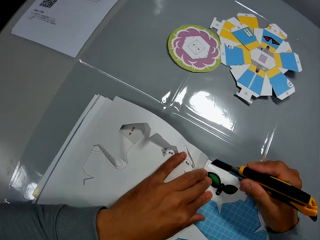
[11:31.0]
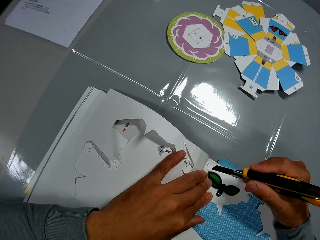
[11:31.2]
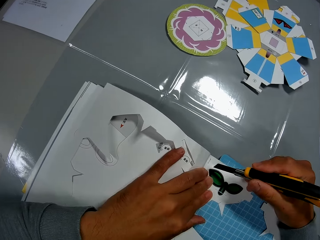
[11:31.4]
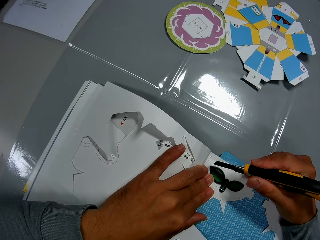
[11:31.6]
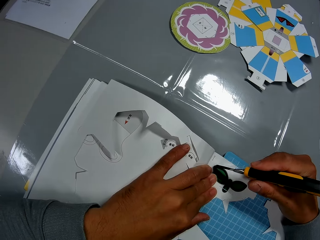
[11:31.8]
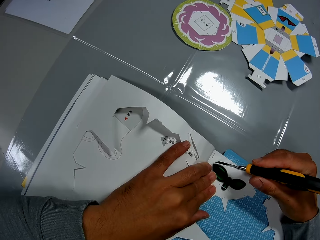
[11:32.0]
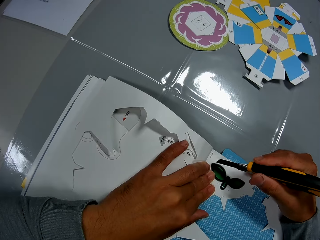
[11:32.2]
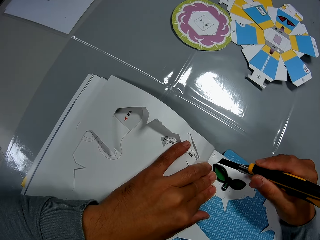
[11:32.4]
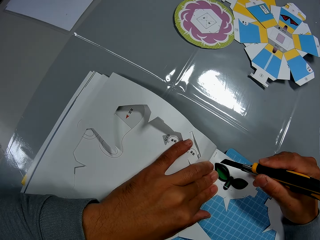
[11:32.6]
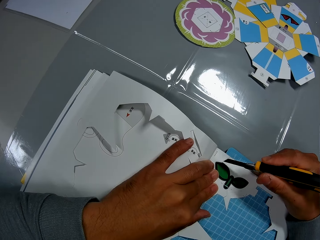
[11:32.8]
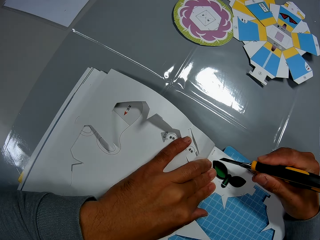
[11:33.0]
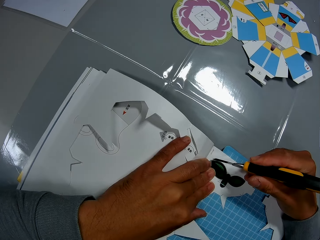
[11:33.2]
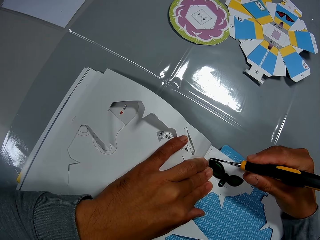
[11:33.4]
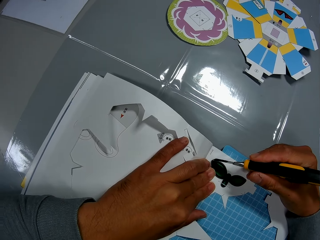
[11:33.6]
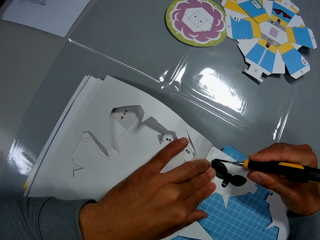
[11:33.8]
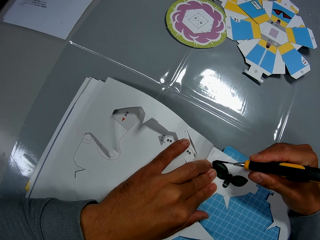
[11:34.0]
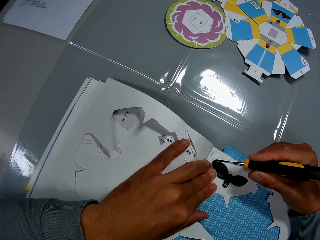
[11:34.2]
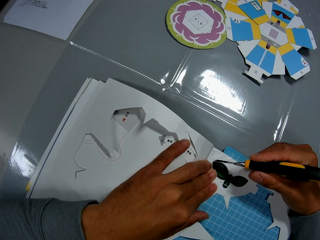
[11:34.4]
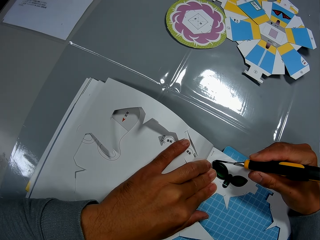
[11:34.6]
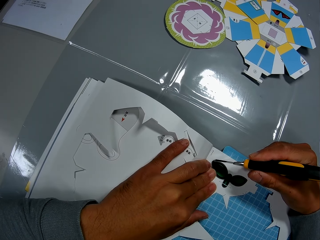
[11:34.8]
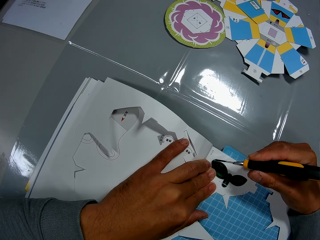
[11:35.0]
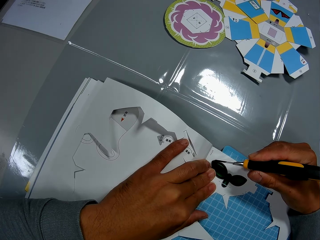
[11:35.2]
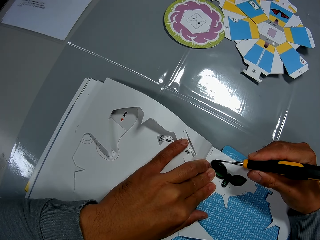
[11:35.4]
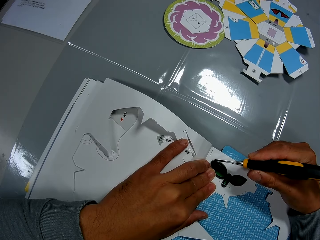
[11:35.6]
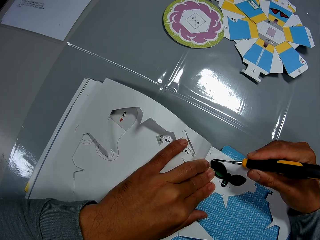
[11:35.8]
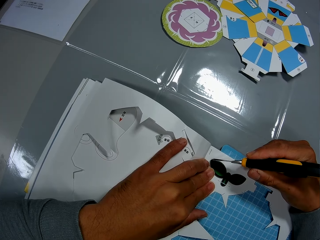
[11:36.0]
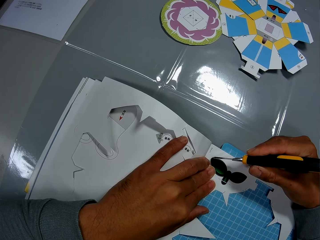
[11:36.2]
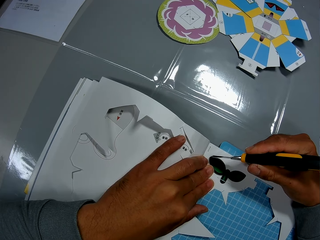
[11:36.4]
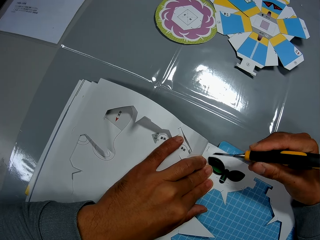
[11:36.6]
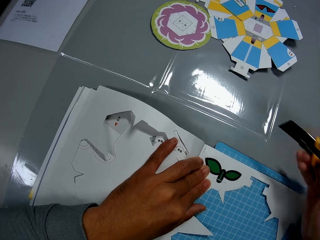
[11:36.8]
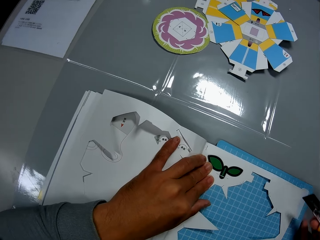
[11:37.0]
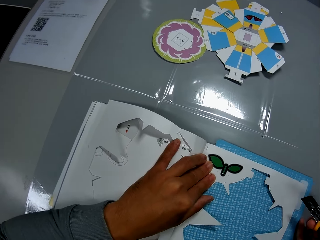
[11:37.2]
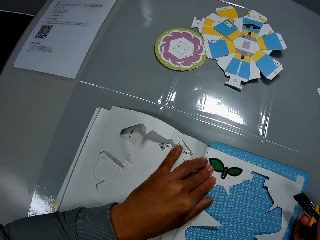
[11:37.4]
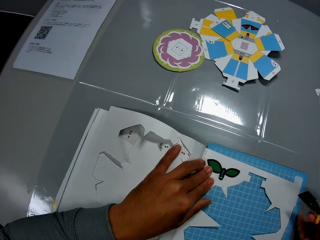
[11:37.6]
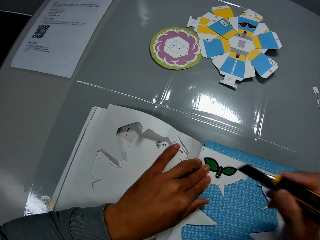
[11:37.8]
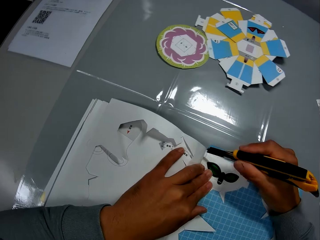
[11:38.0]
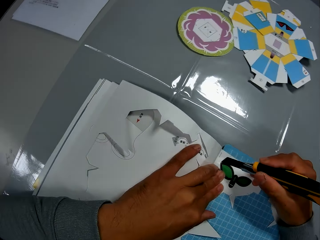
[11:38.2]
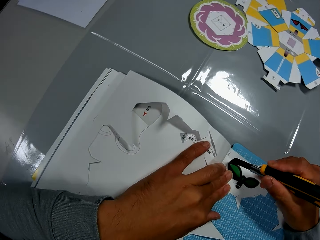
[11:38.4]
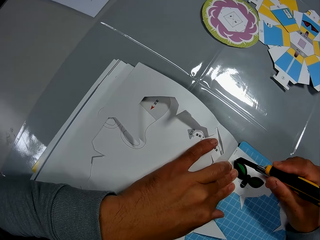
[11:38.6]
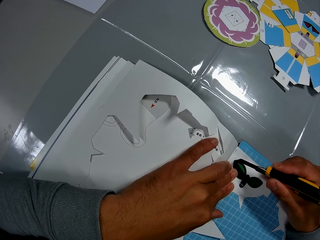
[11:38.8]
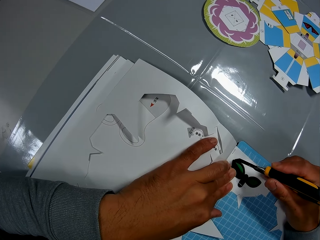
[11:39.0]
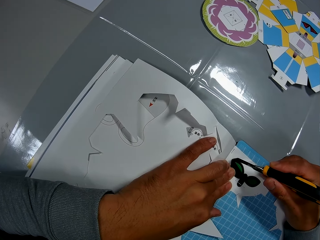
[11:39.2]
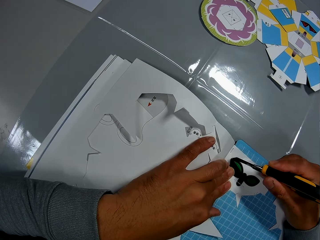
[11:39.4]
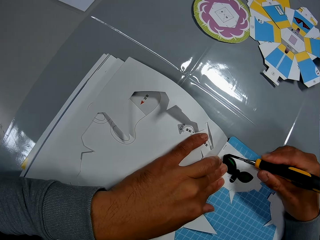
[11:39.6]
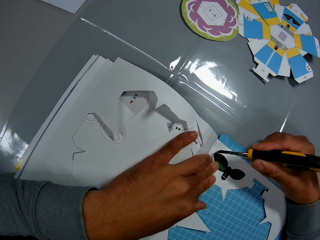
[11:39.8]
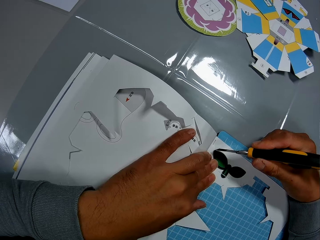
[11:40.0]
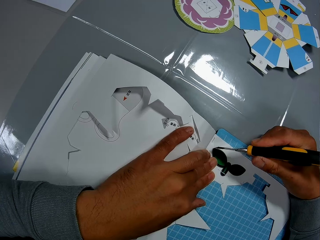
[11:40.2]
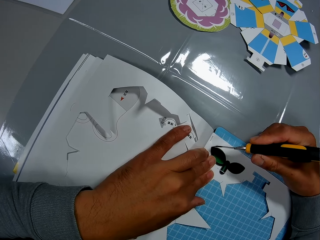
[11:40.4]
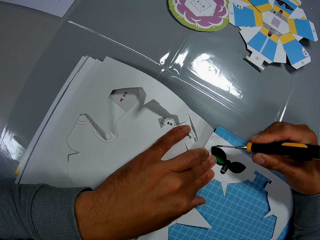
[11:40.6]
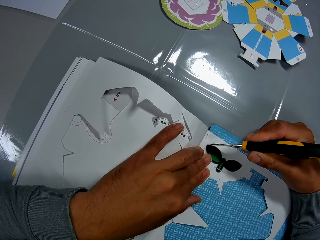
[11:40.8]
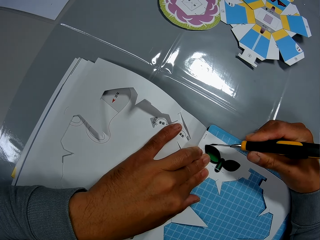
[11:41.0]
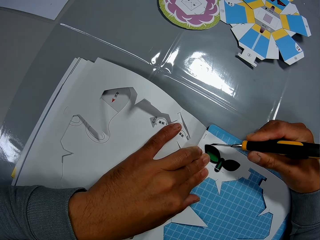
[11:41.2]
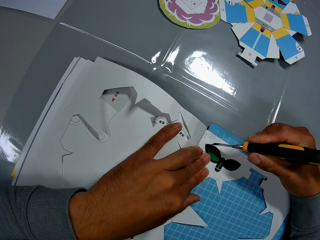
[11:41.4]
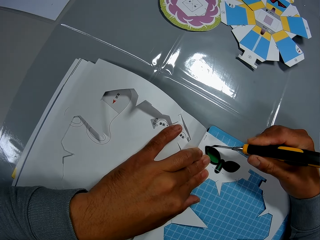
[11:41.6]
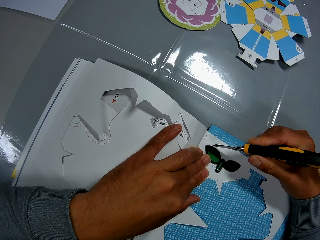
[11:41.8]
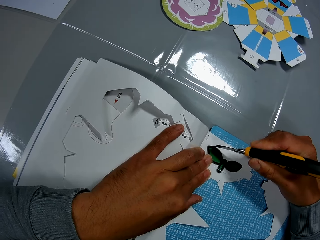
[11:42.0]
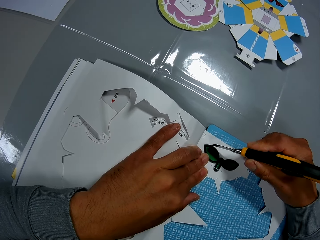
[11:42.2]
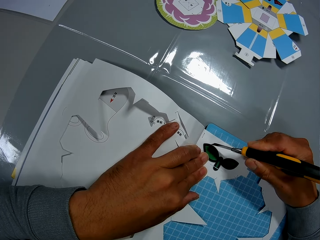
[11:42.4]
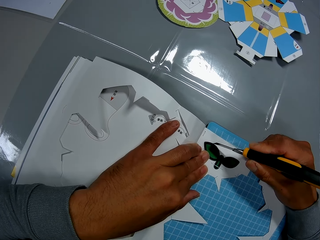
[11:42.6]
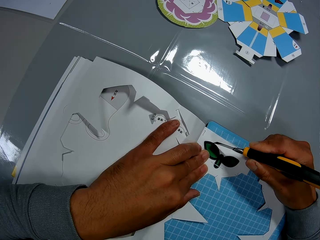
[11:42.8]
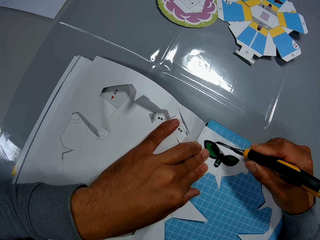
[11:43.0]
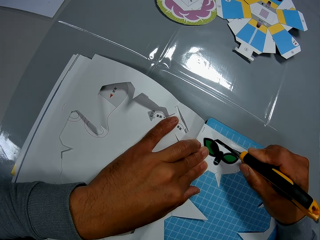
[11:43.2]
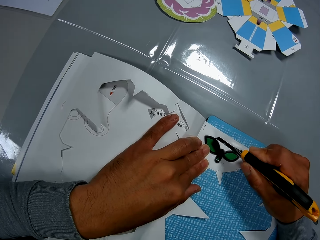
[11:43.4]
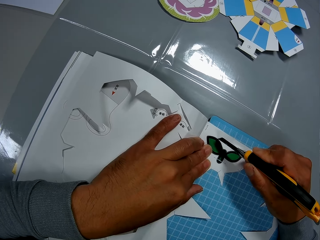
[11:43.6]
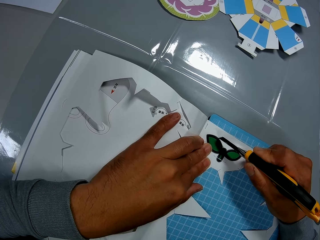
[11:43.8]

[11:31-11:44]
The camera wearer cuts the book on the table, with the cutter in his right hand and his left hand on the book. He adjusts the cutting mat. He adjusts the book on the table with his hands. He cuts the book on the table, with the cutter in his right hand and his left hand on the book.

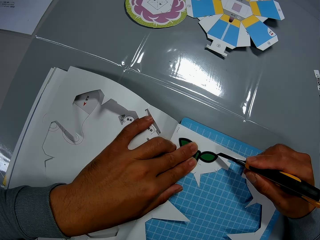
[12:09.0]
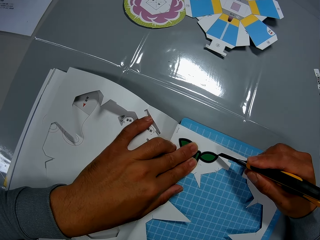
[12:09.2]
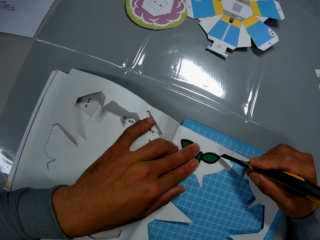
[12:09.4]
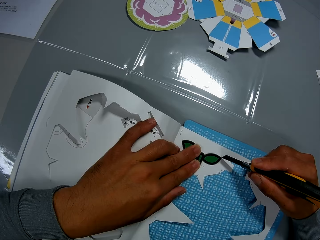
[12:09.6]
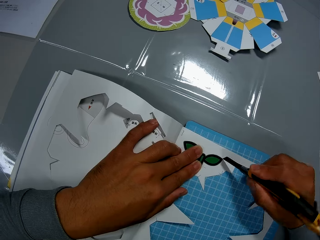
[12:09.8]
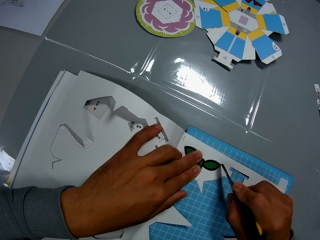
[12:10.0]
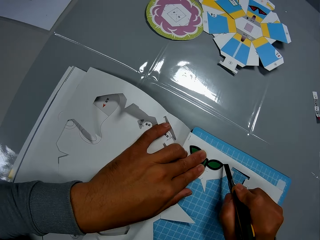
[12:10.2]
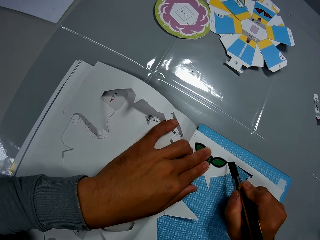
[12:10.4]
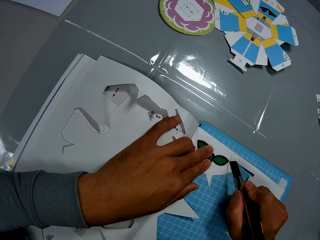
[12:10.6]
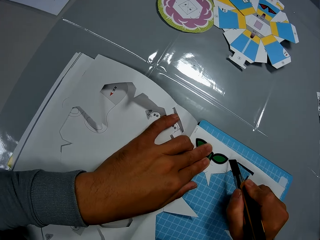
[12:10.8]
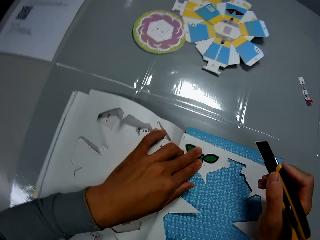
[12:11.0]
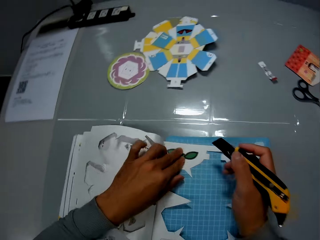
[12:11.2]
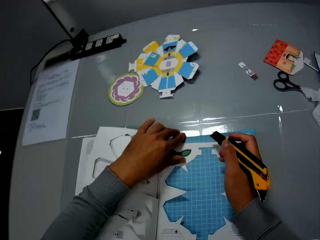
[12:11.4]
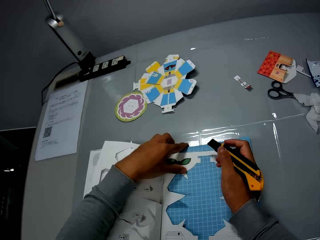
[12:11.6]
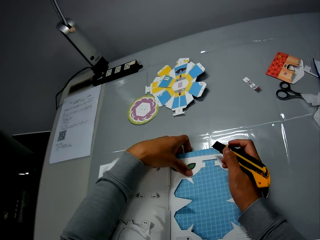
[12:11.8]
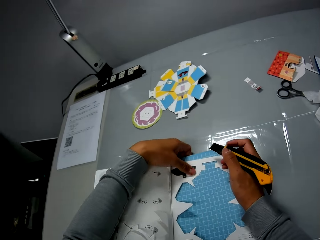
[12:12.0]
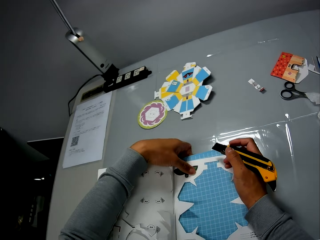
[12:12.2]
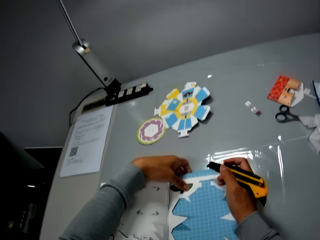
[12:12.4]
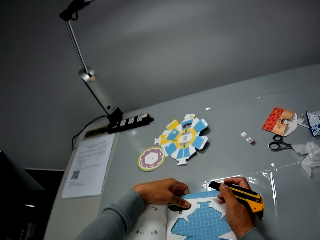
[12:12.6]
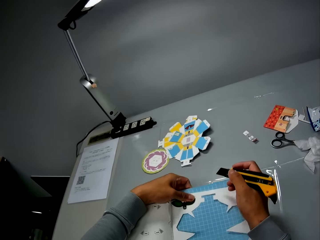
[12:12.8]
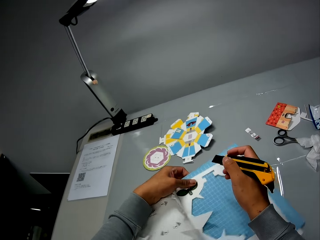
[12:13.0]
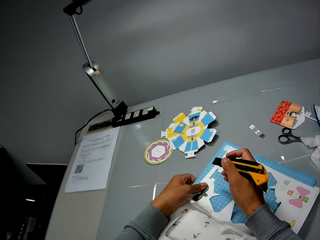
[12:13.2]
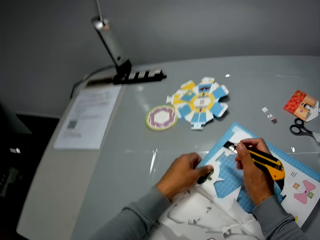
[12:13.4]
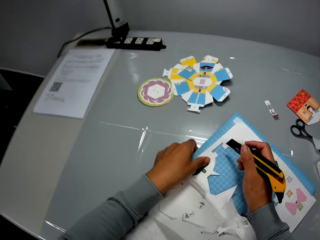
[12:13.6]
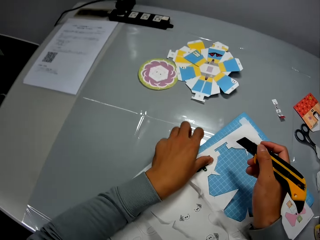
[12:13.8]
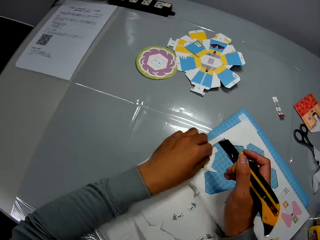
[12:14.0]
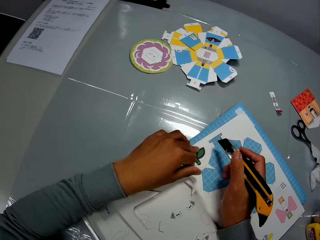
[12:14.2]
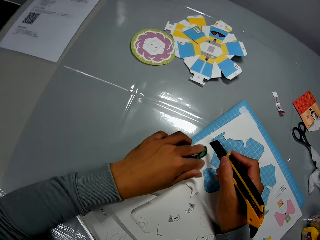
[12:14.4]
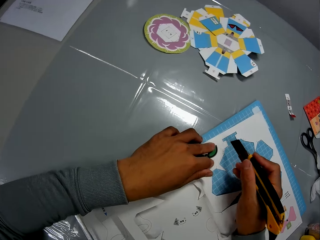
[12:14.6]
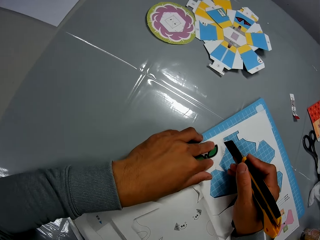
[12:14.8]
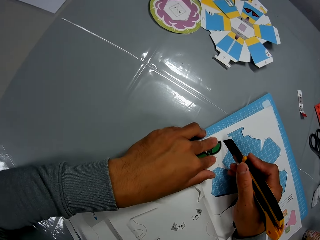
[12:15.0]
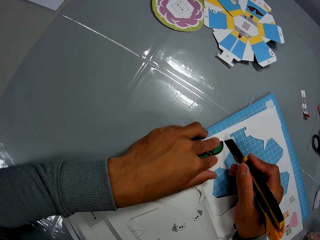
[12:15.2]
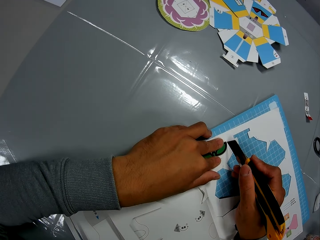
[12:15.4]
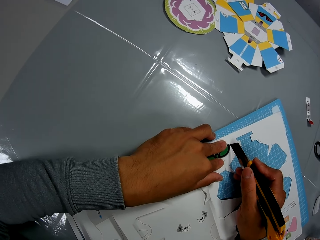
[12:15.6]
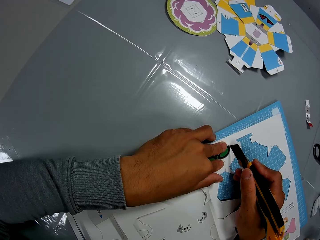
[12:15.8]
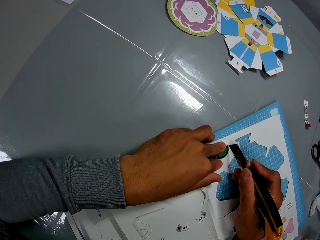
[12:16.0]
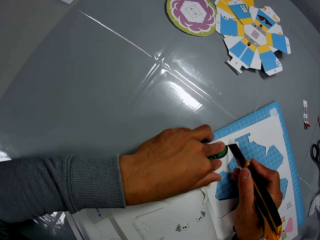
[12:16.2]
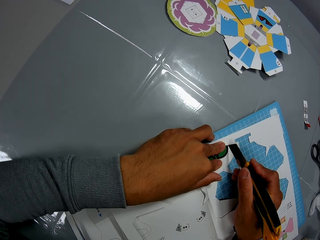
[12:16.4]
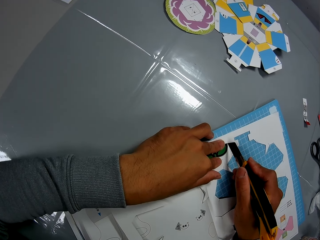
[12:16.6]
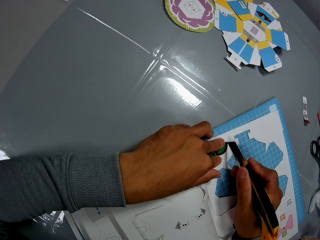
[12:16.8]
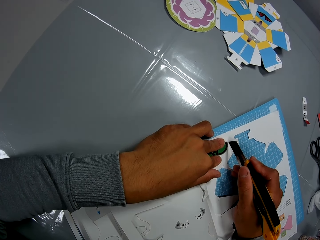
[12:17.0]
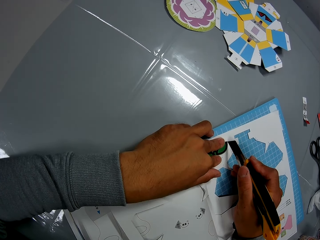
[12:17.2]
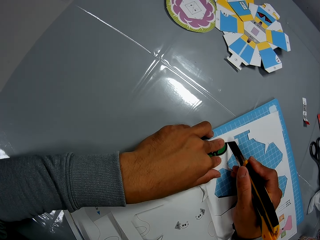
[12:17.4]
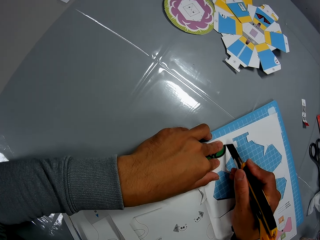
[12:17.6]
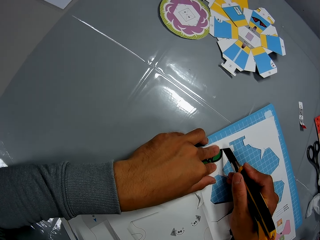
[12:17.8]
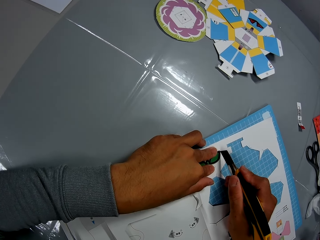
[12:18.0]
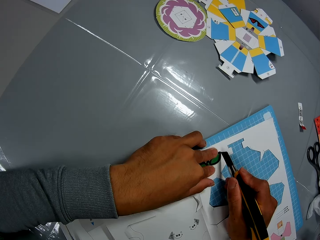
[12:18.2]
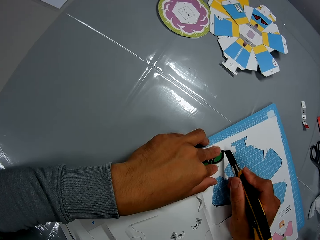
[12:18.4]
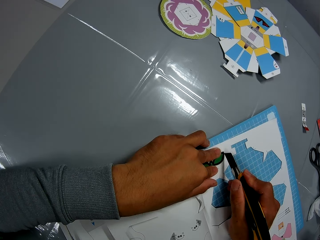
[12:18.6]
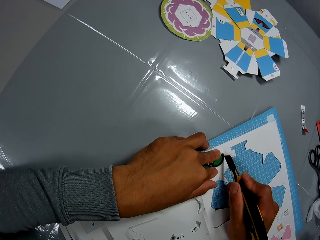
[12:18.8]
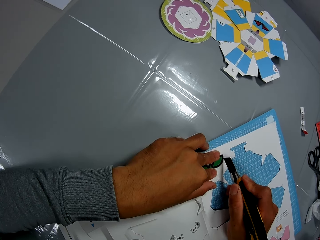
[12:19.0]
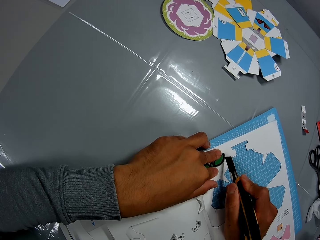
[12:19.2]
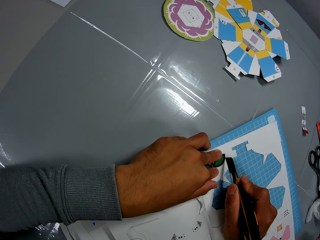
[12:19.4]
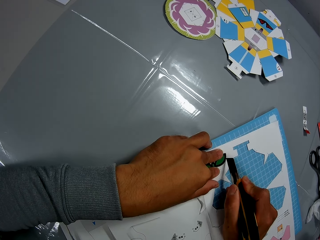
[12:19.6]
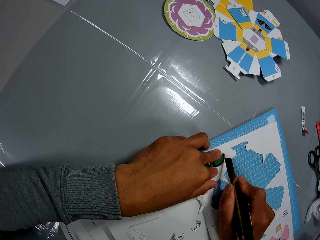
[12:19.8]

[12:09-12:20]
The camera wearer adjusts the book on the table with his hands. He cuts the book on the table, with the cutter in his right hand and his left hand on the book.
